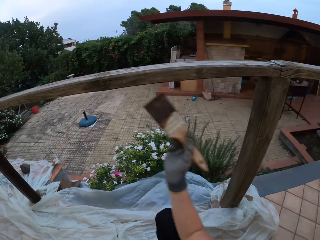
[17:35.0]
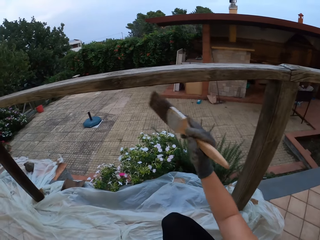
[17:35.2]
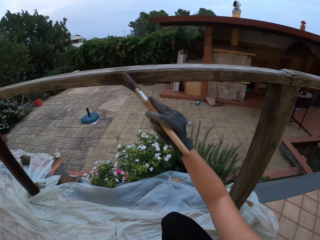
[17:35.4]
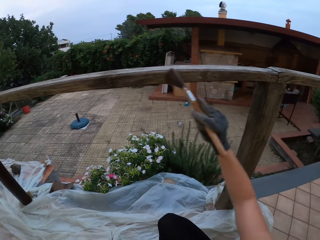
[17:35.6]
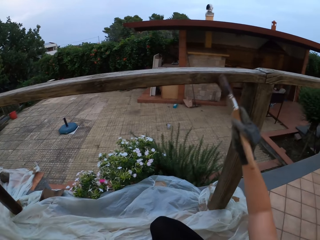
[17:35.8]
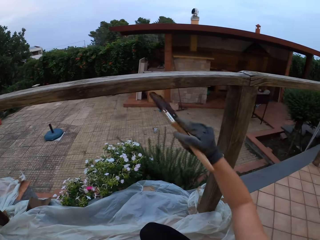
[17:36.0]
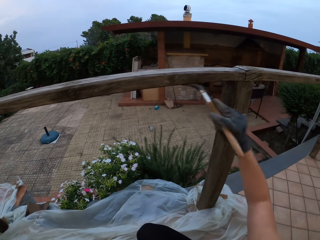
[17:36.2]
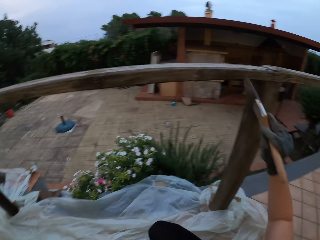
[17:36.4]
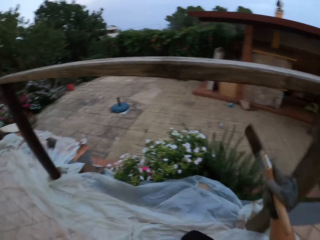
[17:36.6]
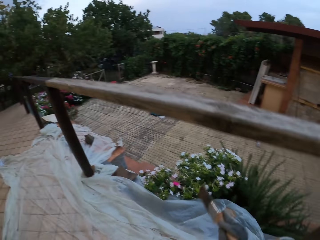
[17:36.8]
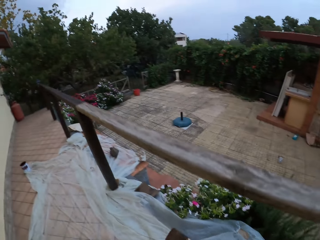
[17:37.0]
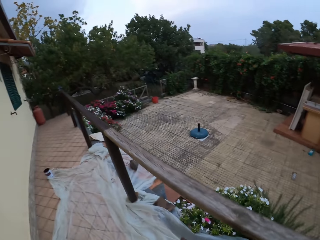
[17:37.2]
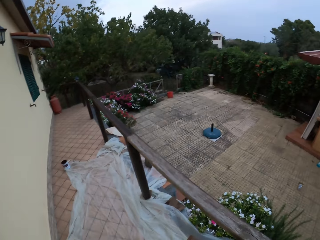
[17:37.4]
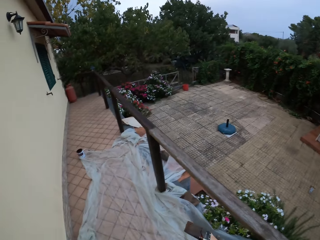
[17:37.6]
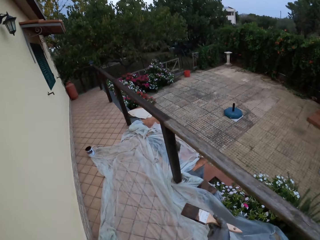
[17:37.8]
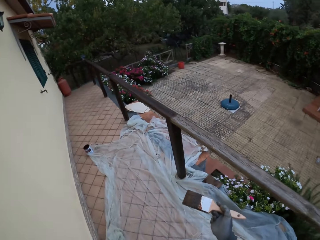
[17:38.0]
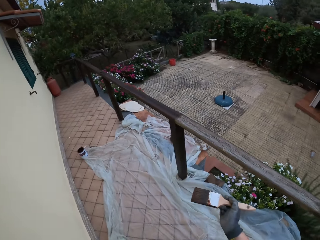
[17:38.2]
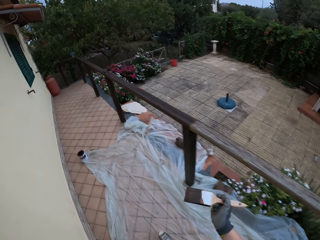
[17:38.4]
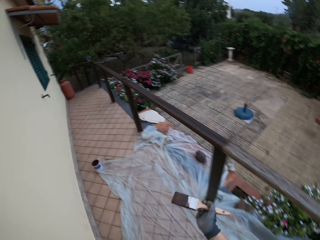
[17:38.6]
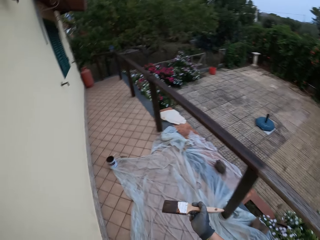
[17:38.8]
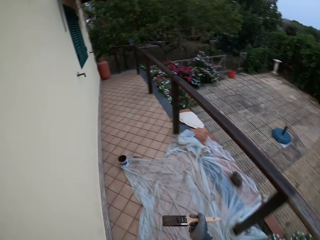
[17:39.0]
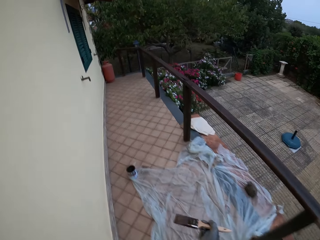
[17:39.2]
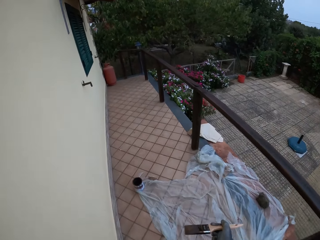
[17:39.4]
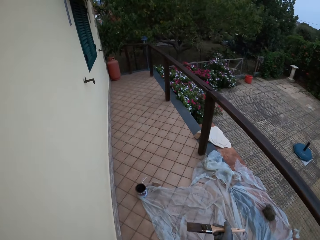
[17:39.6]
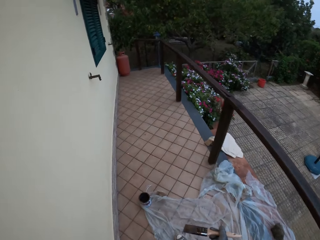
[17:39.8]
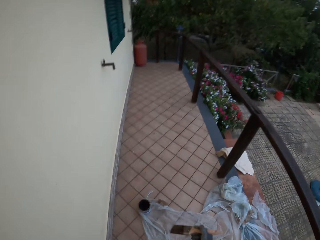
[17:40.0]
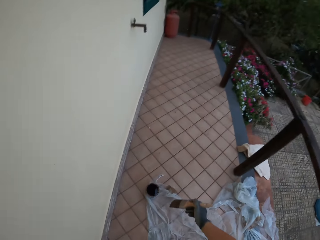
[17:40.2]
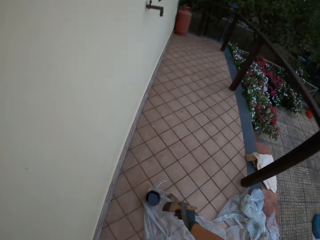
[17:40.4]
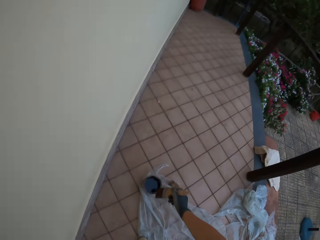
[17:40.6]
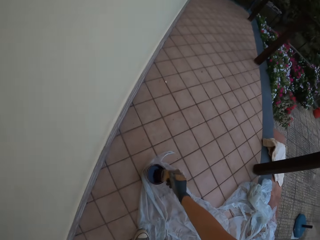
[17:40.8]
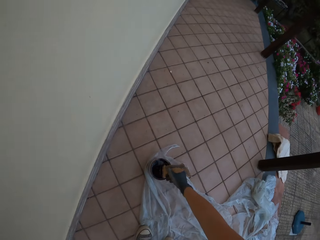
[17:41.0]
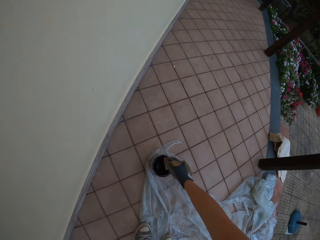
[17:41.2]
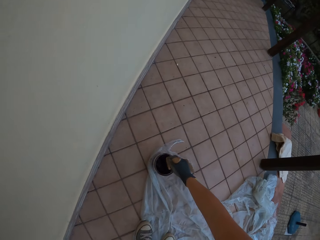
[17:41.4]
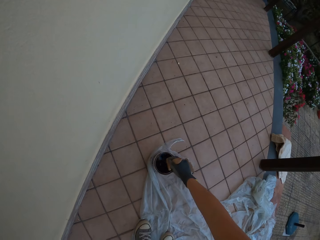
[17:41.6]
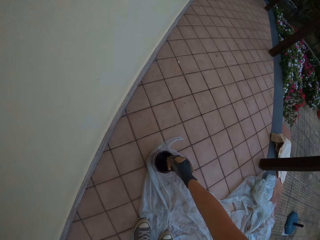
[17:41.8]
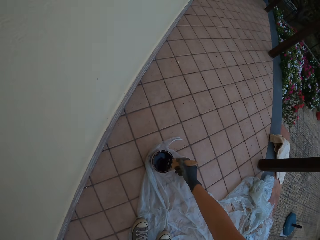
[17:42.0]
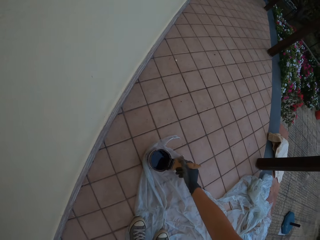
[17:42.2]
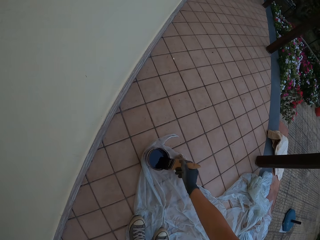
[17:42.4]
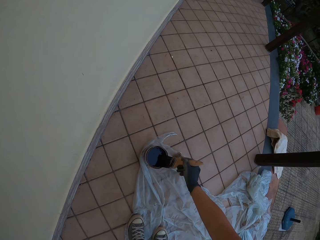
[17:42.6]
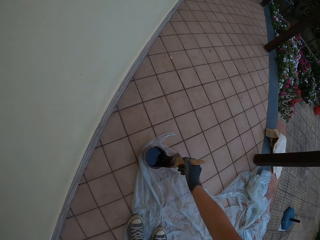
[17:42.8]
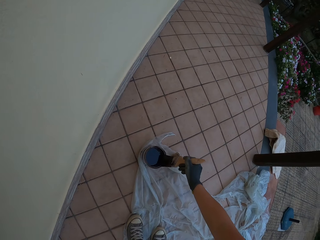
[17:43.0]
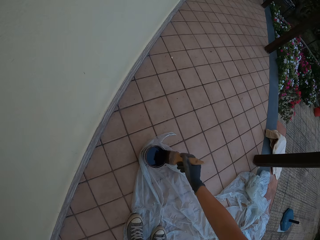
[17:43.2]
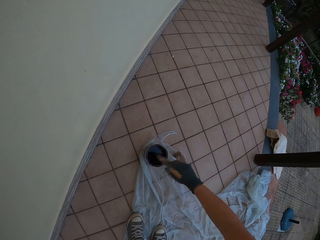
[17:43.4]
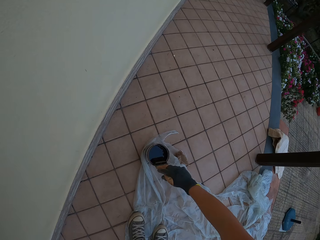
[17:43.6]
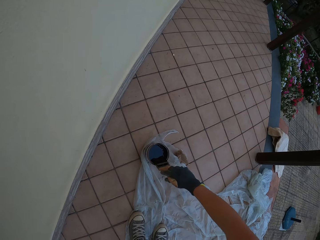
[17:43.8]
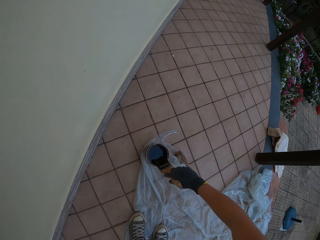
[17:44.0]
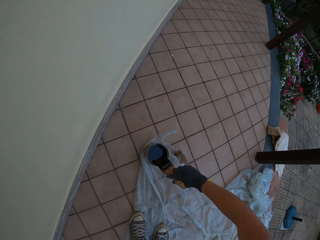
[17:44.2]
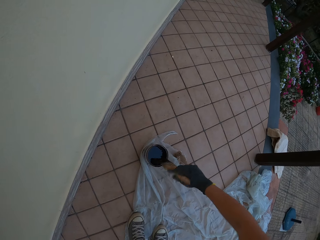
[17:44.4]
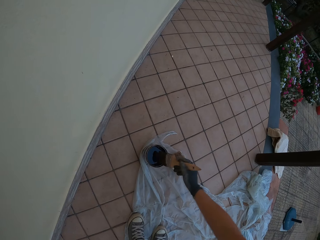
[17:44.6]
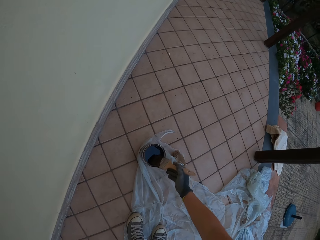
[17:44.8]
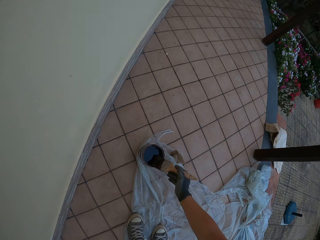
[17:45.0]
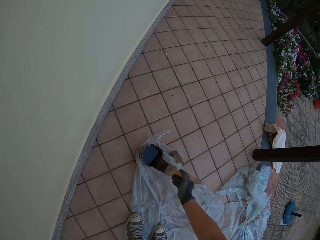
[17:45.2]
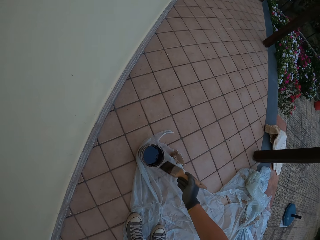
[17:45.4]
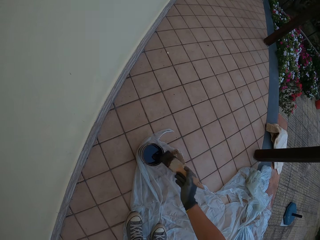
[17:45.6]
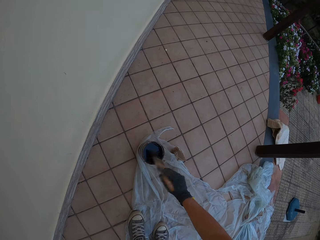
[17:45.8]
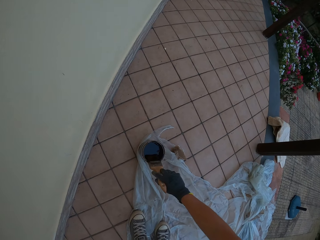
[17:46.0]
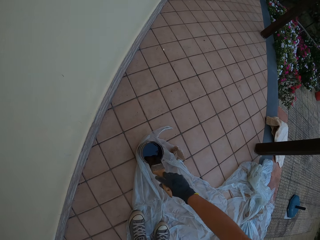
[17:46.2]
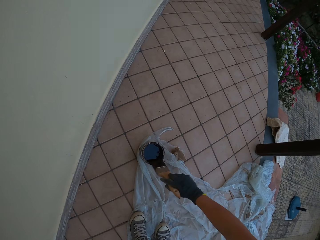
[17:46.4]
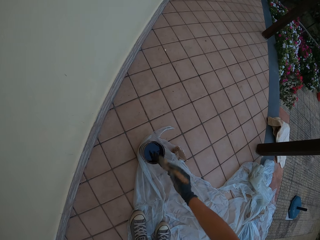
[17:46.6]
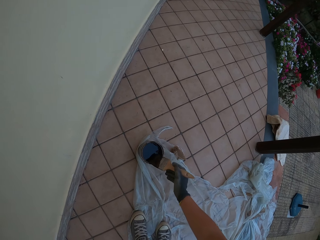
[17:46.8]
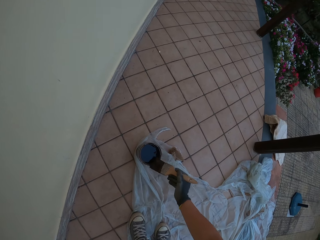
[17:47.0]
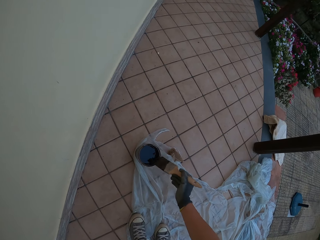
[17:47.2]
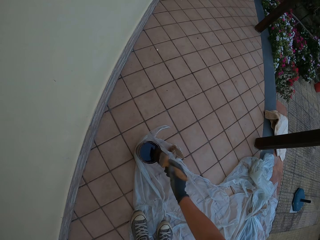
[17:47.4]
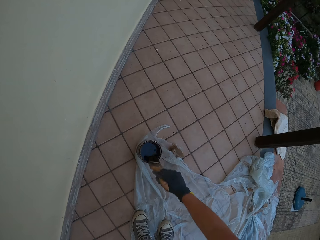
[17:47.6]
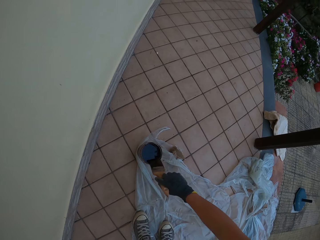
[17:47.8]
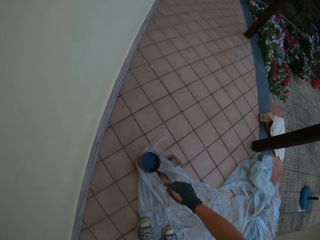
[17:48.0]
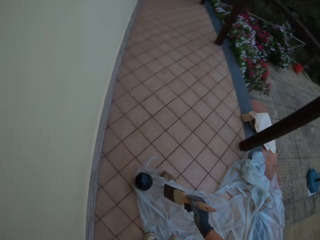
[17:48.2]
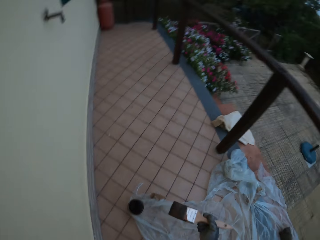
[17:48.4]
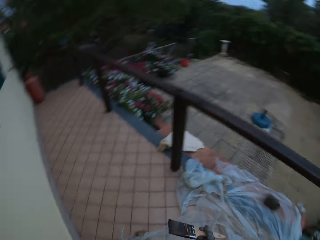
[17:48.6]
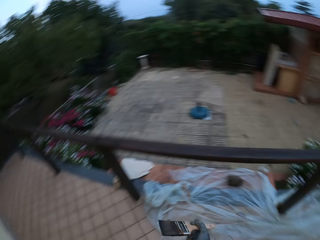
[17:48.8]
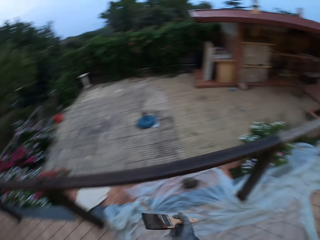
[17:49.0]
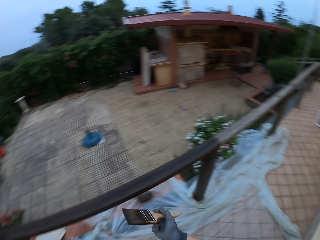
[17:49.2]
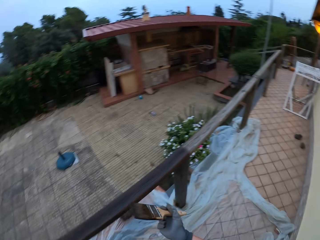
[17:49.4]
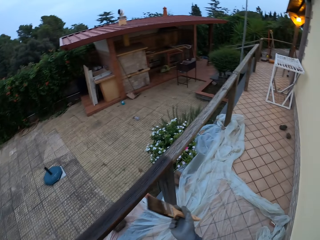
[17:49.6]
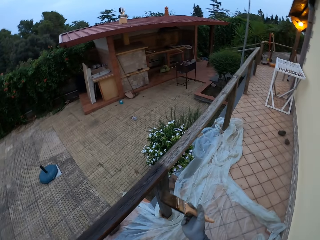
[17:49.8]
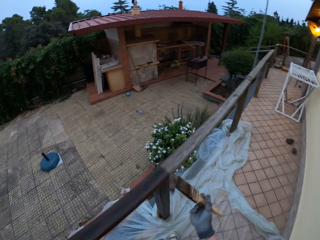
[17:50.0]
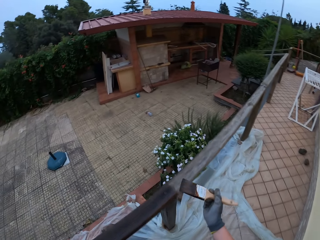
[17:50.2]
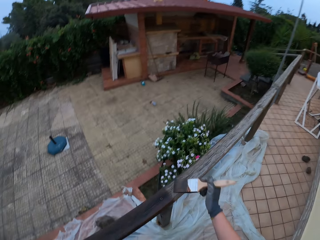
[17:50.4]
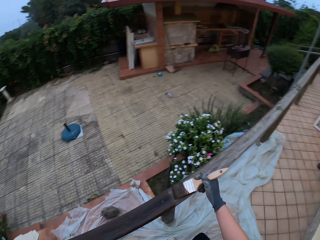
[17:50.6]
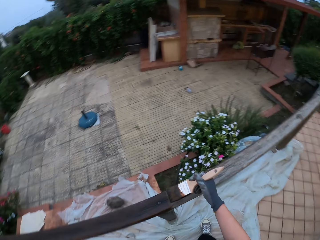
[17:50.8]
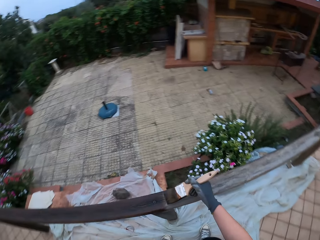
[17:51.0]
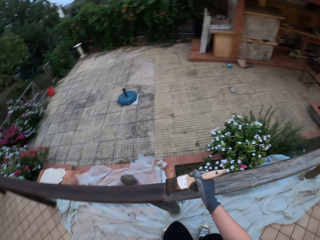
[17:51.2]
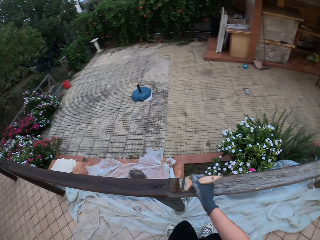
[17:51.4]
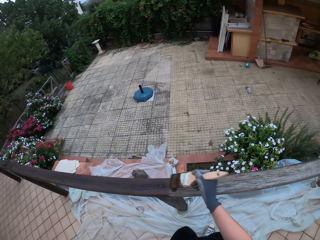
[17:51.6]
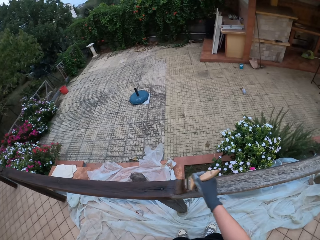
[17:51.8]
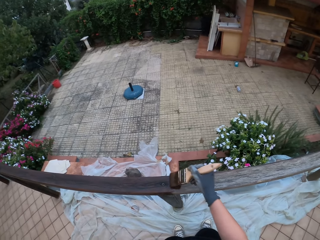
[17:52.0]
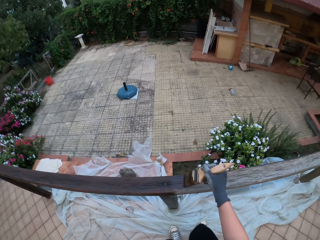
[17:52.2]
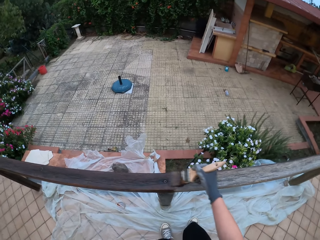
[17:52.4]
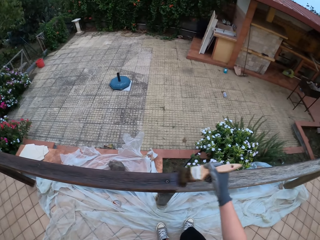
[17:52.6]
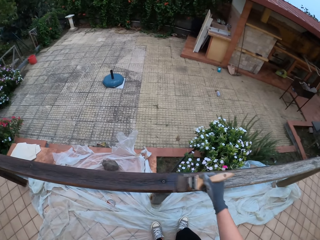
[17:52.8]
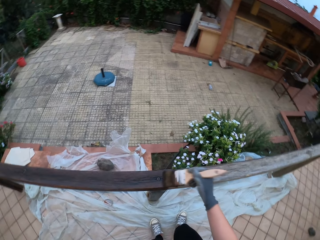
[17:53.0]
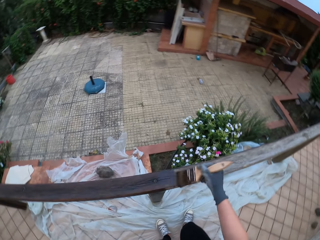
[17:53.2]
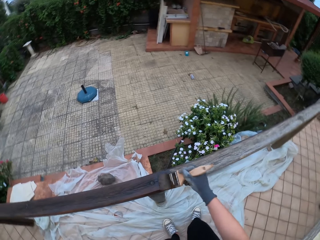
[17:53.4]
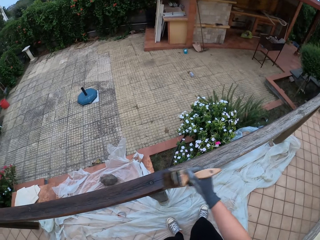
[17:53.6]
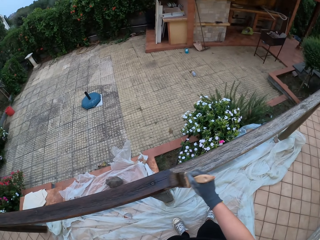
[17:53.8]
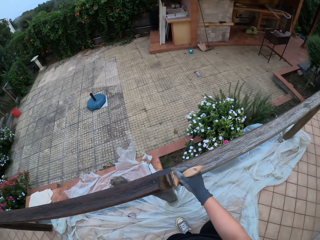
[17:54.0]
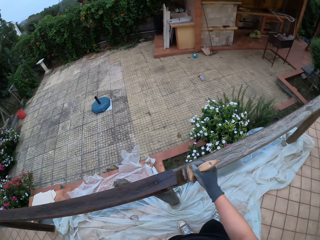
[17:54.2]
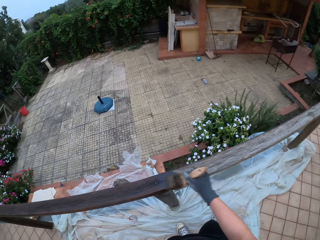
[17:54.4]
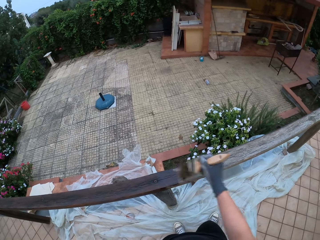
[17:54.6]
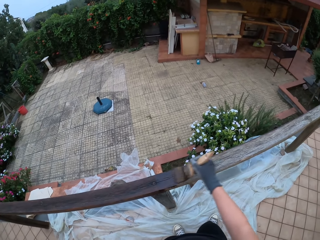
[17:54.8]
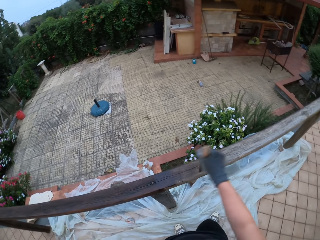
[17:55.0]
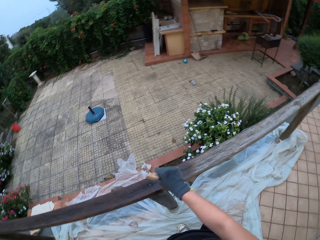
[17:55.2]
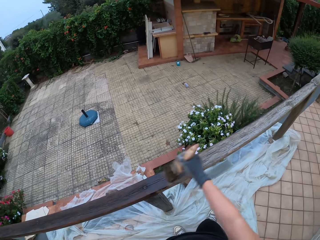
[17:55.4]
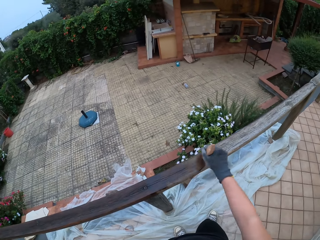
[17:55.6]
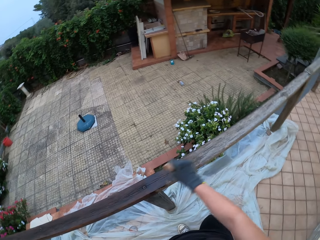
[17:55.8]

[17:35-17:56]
The camera wearer removes the paint brush from the wooden rail fence. He walks to his left towards the paint bucket on the floor. He dips the brush in his gloved right hand into the paint in the paint bucket on the floor. He stirs the wood paint with the paint brush. He drains the paint on the brush in his gloved right hand at the edge of the paint bucket on the floor. He looks around the compound. He walks to his right towards the wooden rail. He paints the wooden top rail with the paint brush in his gloved right hand.
